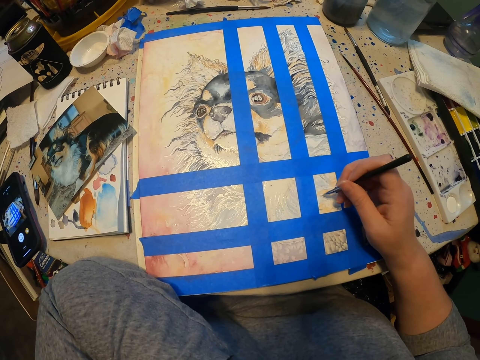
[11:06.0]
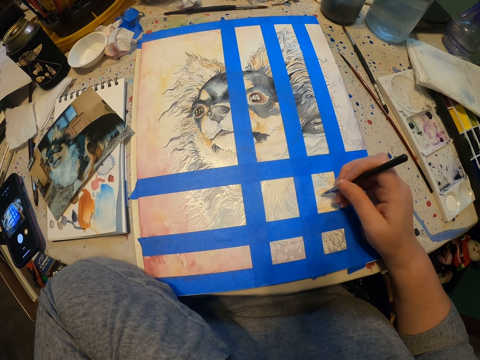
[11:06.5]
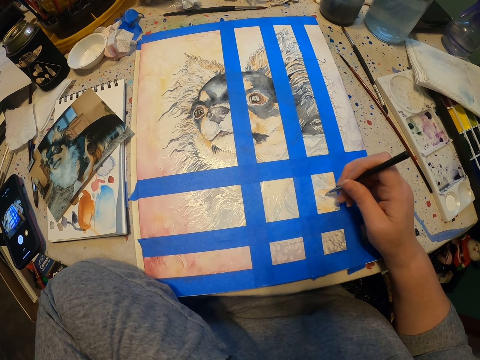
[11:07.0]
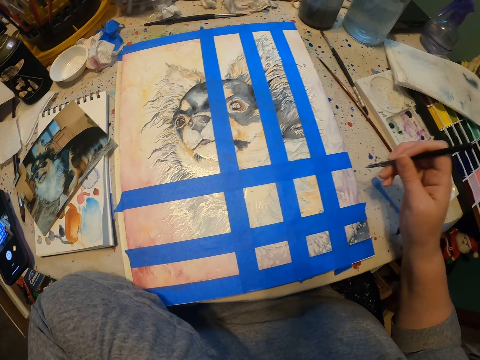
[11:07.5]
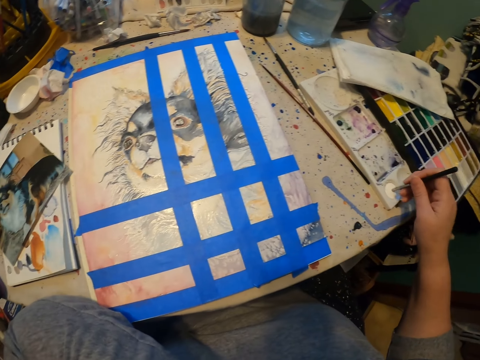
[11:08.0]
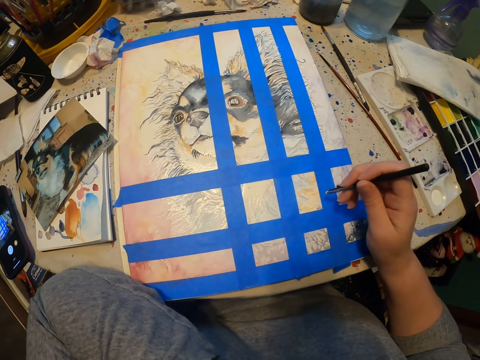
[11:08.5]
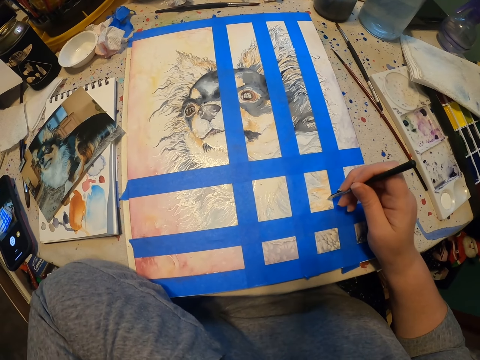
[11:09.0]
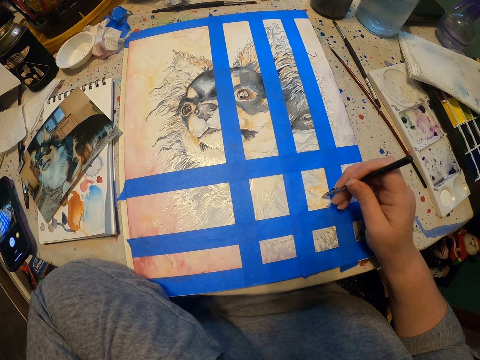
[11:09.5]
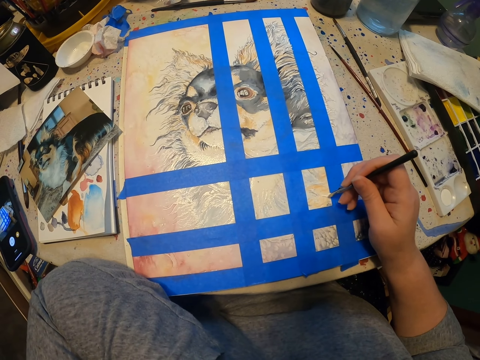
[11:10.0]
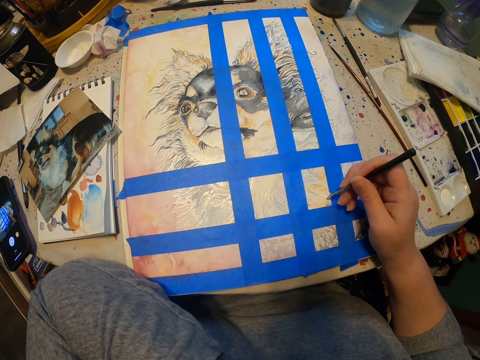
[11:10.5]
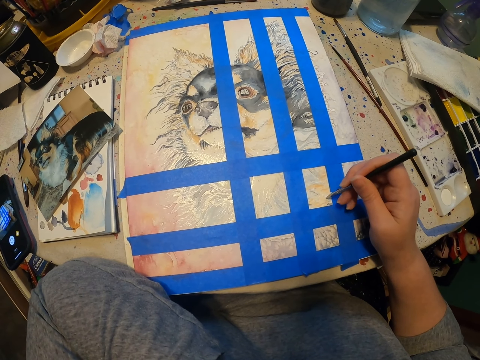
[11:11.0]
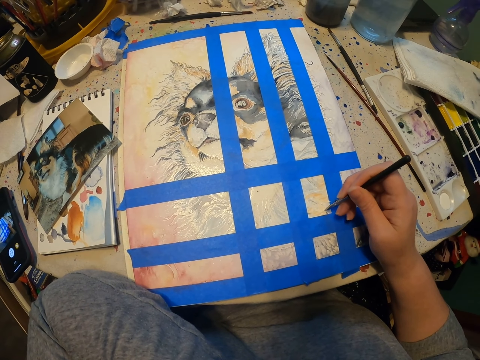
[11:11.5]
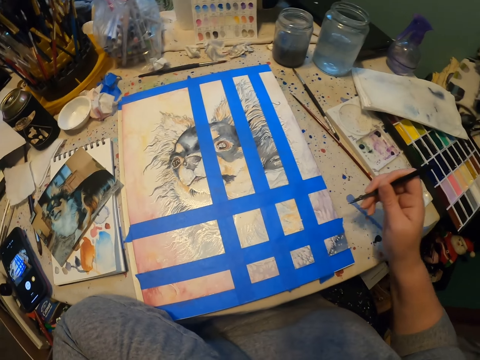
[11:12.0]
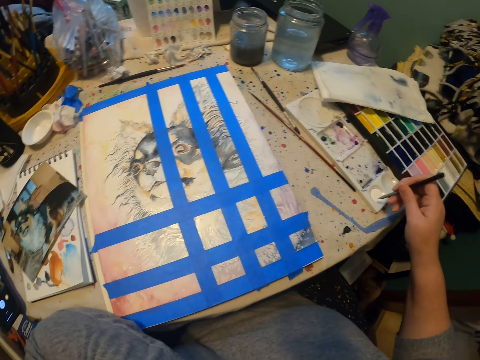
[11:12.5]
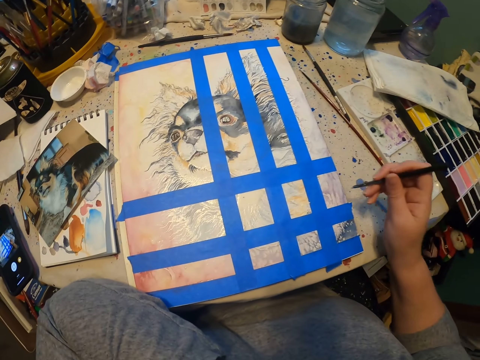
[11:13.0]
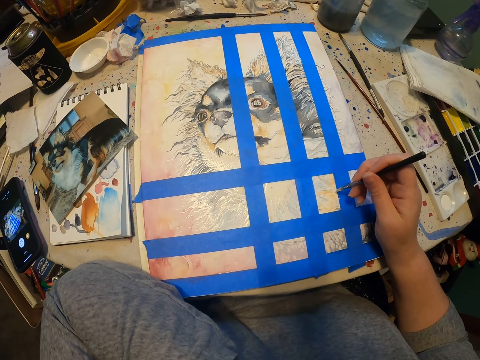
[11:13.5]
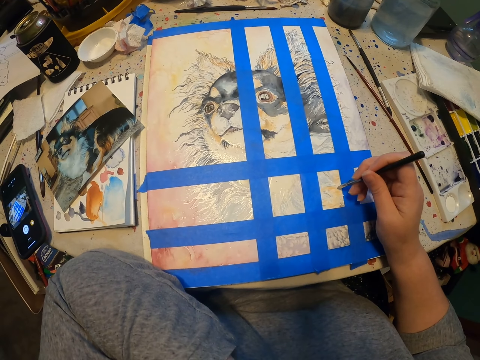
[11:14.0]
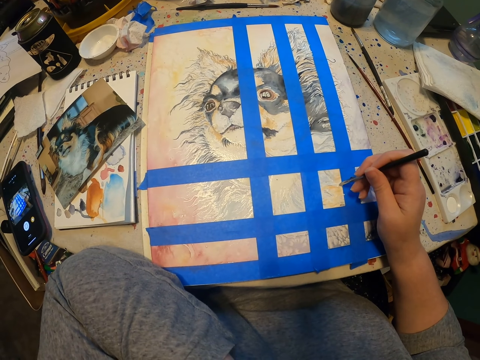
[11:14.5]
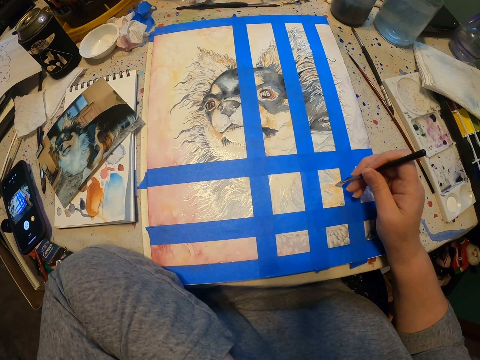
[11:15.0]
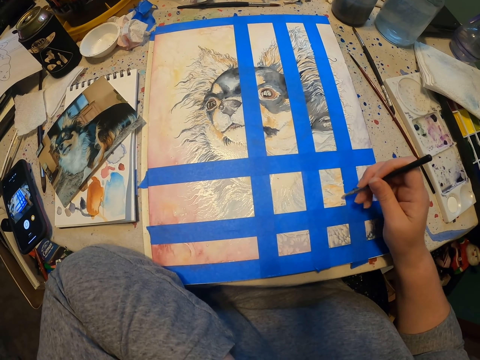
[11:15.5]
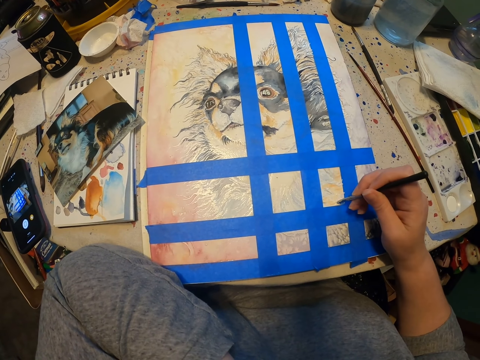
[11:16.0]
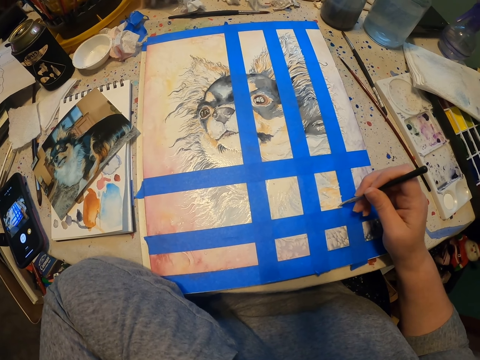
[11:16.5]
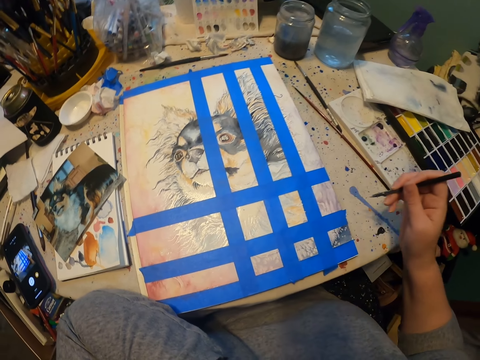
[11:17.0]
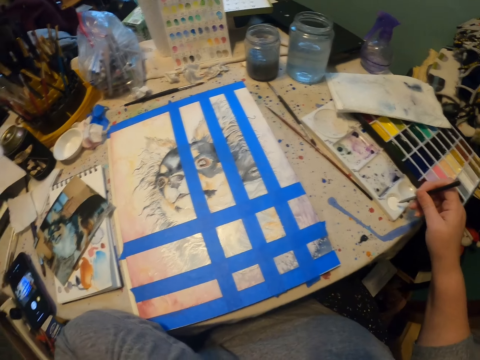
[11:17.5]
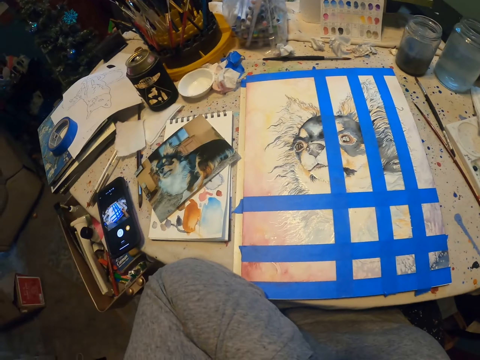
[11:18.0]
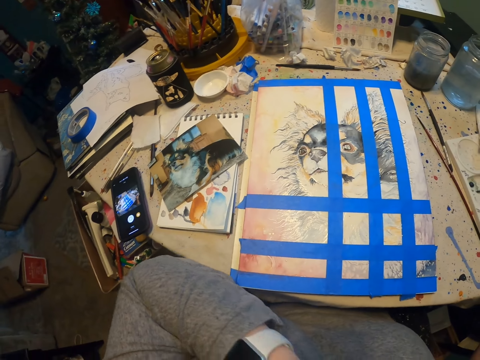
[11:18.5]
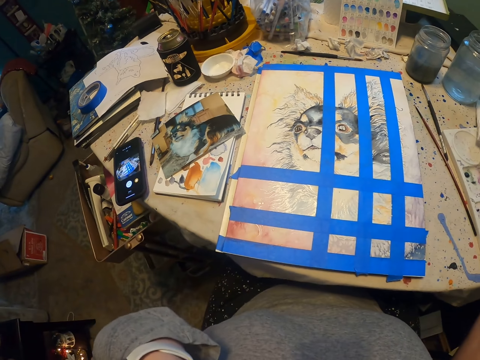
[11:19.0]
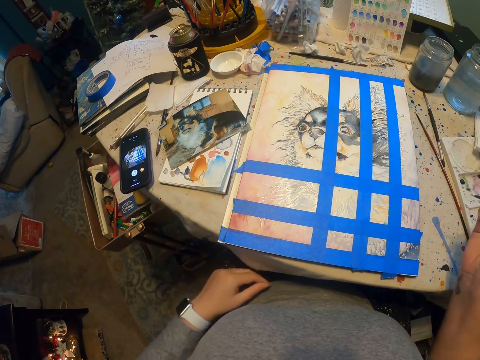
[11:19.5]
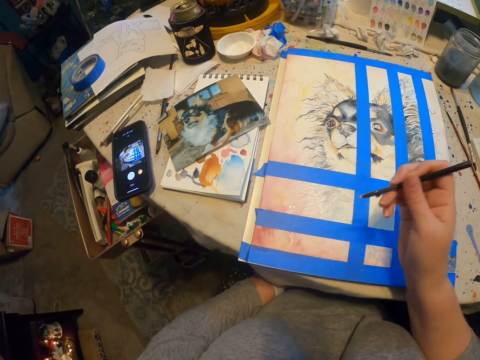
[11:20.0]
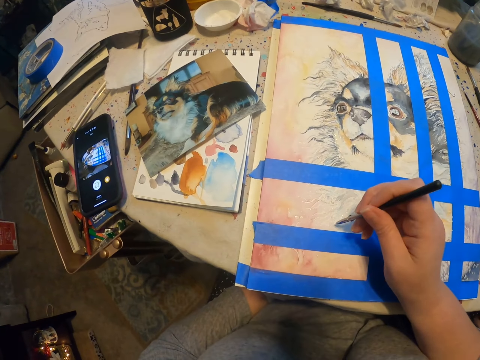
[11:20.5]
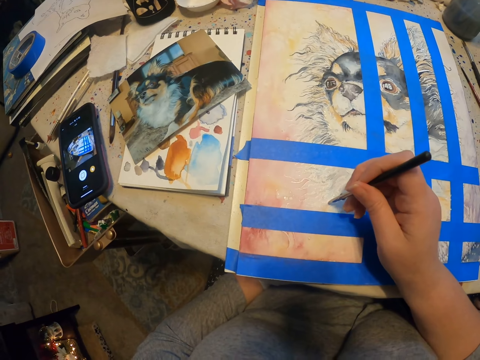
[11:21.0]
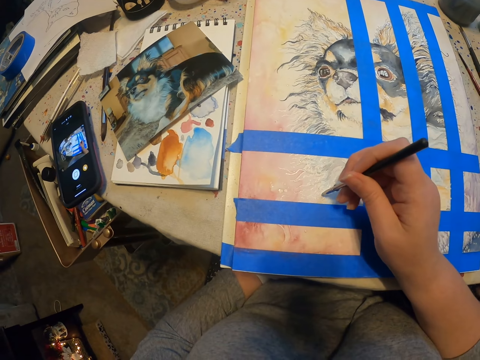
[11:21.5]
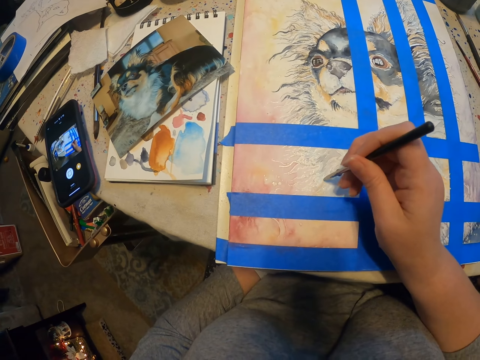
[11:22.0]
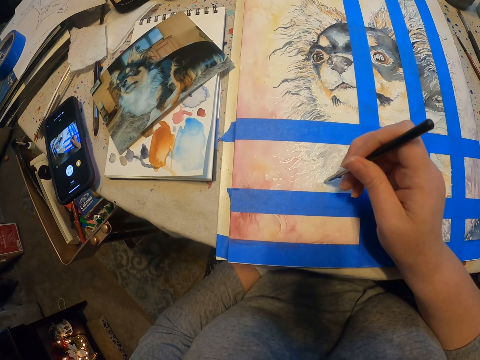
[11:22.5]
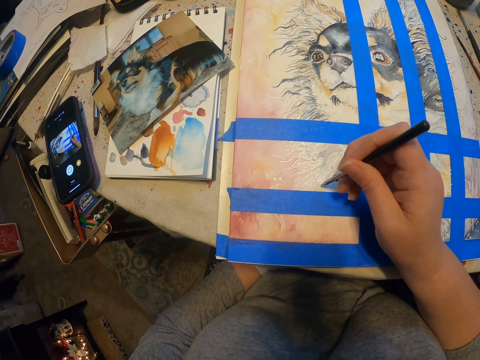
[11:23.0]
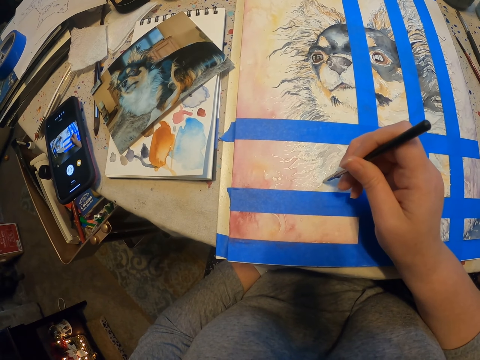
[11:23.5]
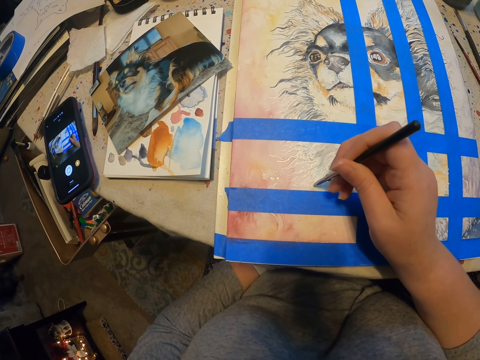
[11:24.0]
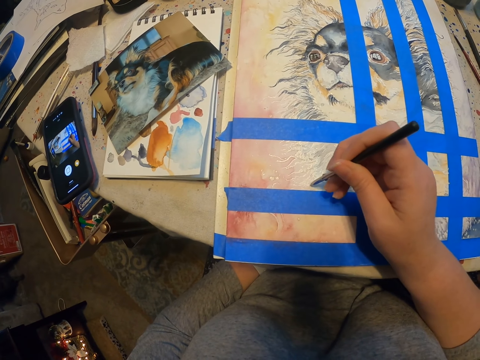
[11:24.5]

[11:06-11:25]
The camera wearer draws the painting with the pen. They dip the pen in the white crayon. They draw the painting with the pen. They dip the pen in the white crayon. They draw the painting with the pen. They pick paint. They paint the drawing.

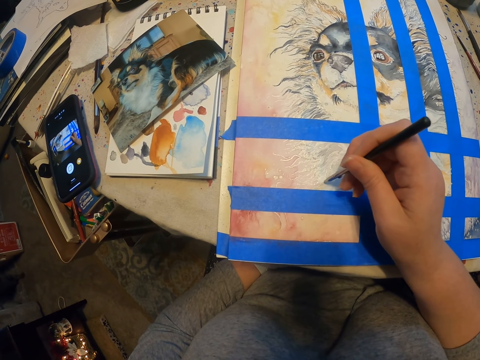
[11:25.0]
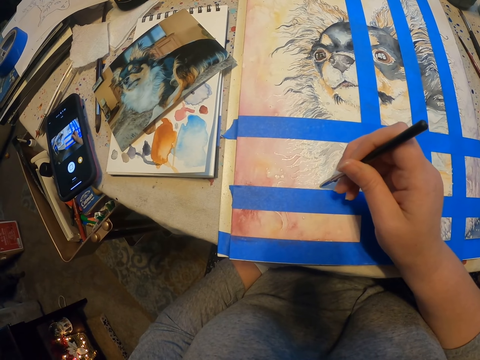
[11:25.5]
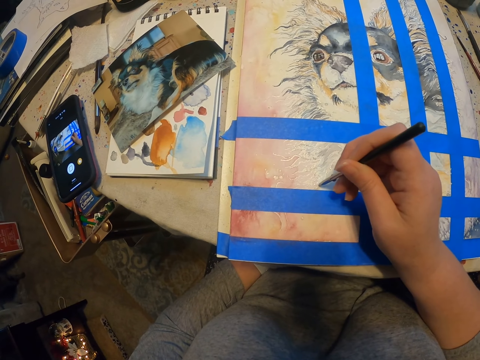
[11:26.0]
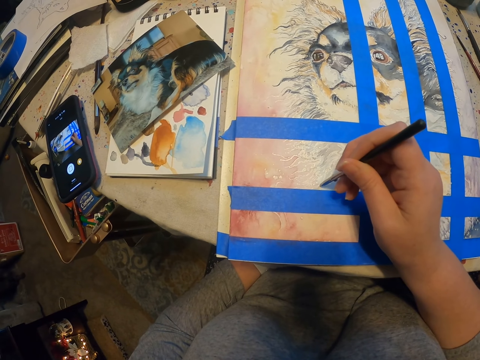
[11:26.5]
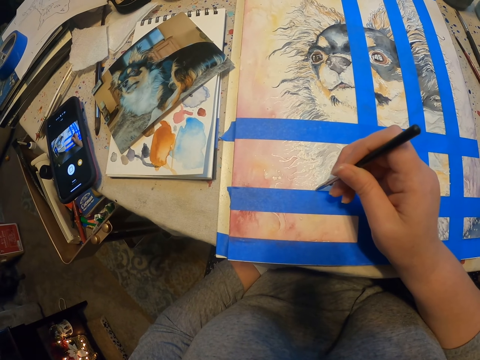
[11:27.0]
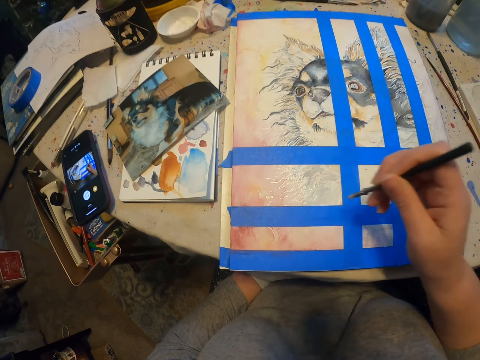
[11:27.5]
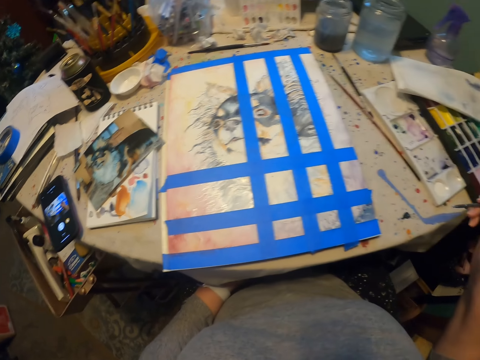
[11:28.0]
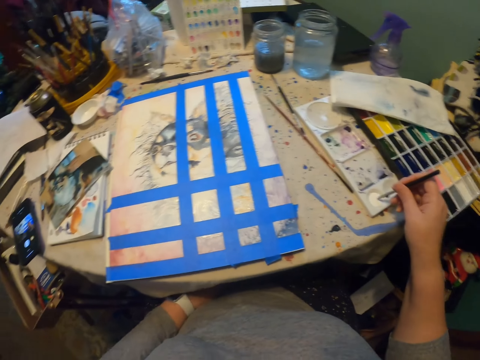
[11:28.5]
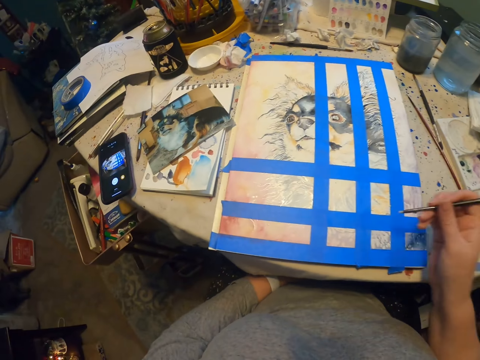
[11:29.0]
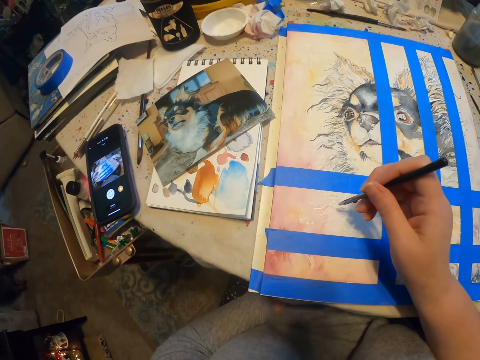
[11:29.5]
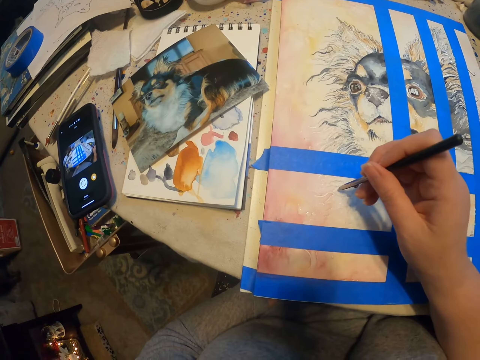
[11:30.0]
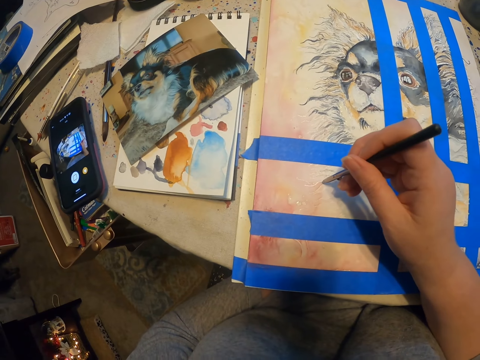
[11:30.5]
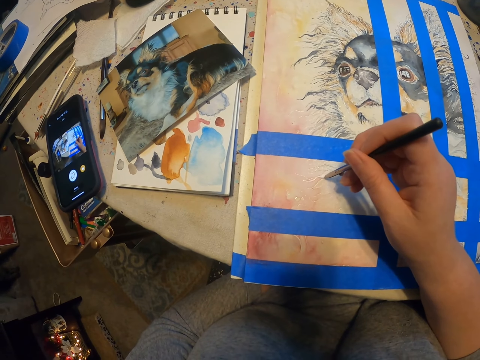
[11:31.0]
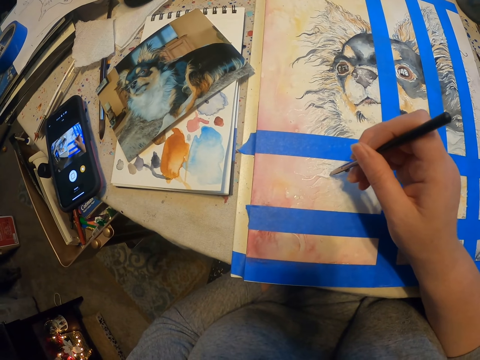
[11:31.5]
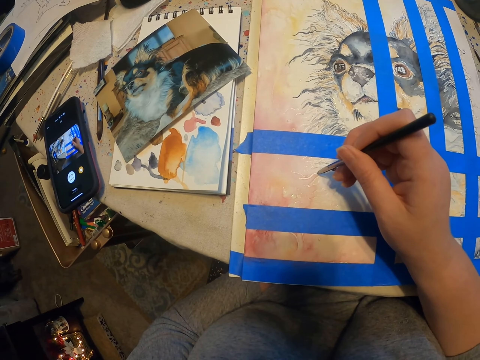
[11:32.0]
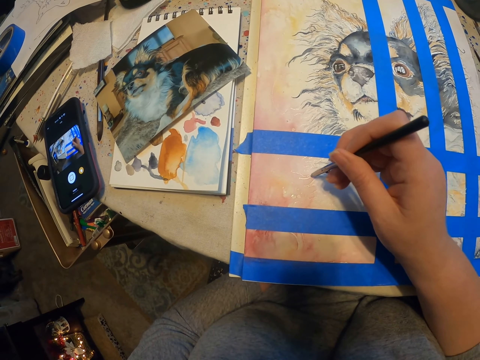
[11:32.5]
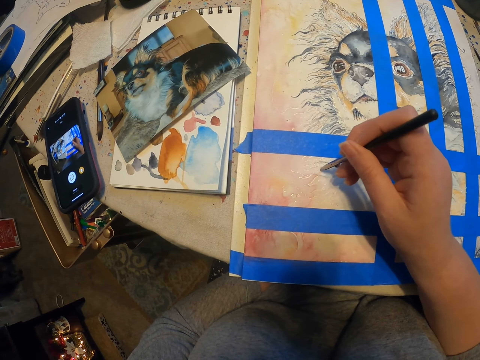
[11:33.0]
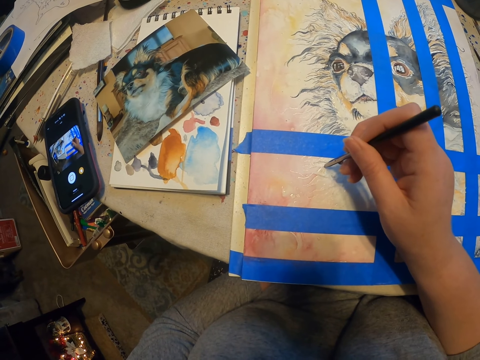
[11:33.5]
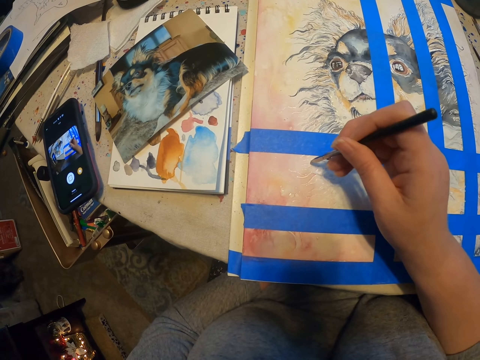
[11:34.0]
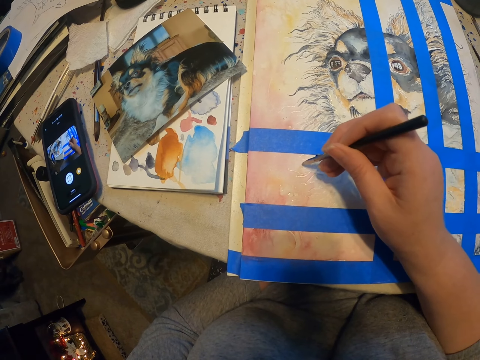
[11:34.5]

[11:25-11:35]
The camera wearer picks paint. They paint a drawing.
